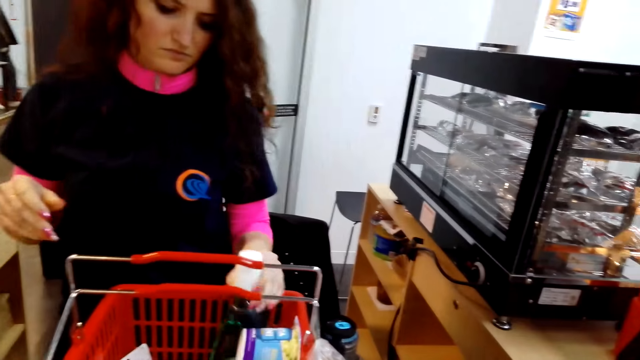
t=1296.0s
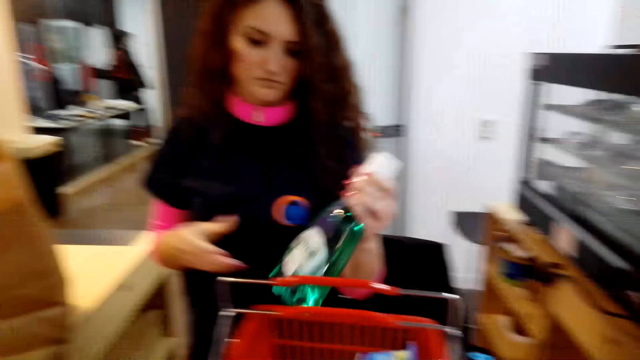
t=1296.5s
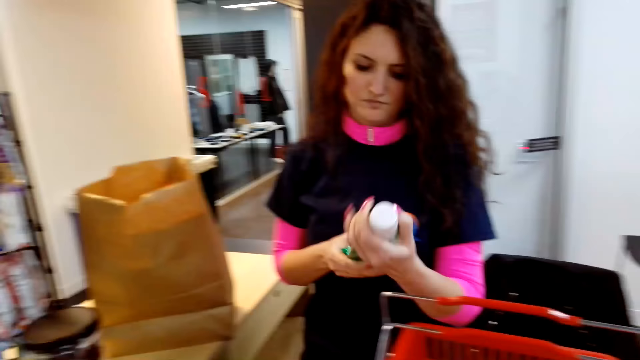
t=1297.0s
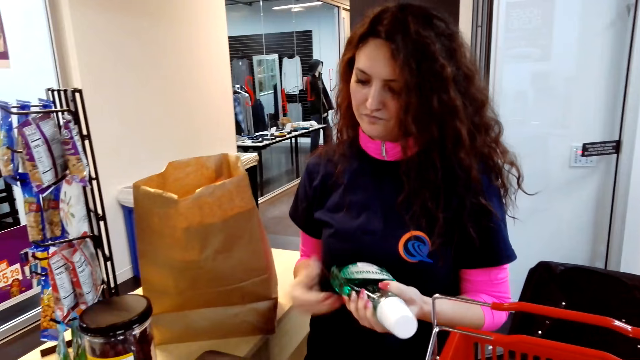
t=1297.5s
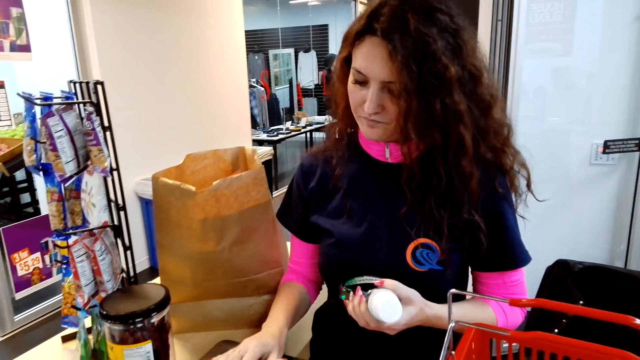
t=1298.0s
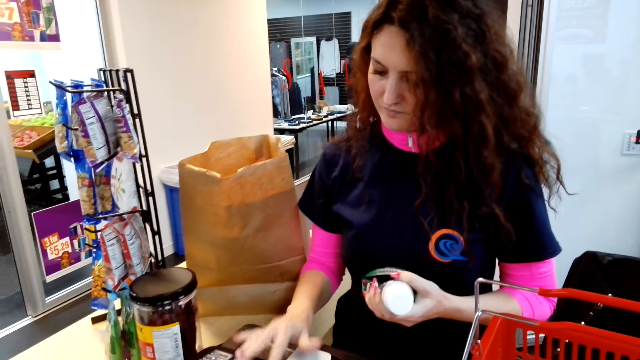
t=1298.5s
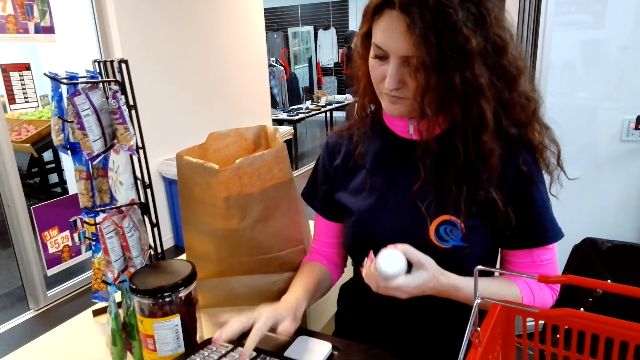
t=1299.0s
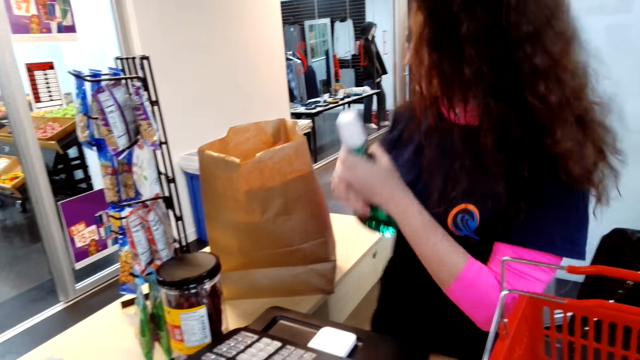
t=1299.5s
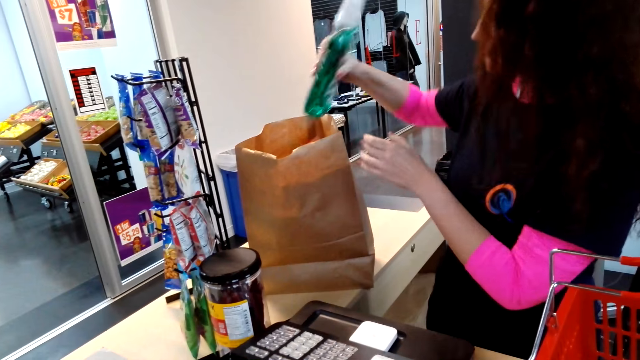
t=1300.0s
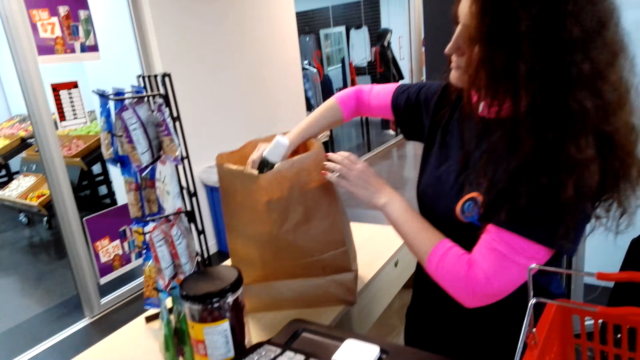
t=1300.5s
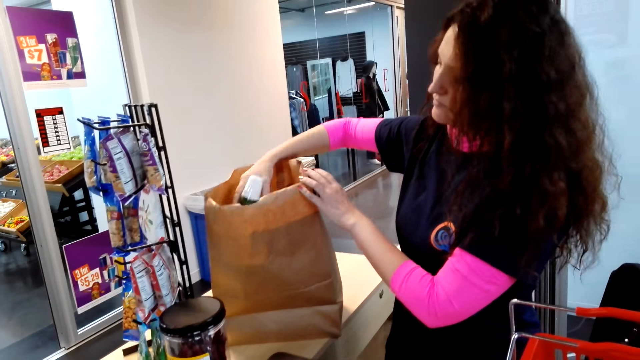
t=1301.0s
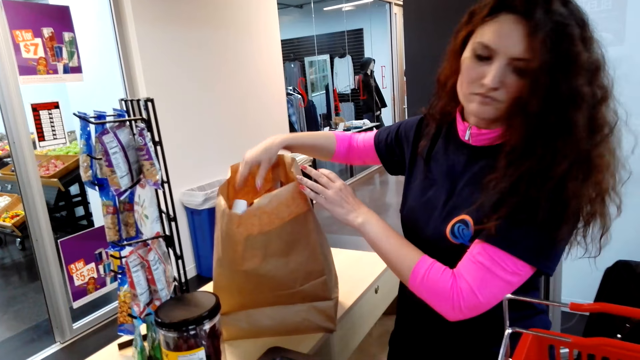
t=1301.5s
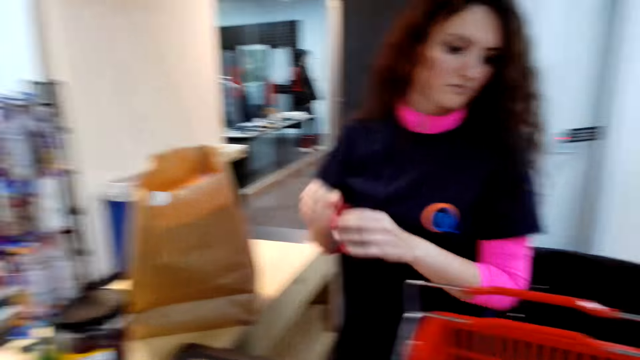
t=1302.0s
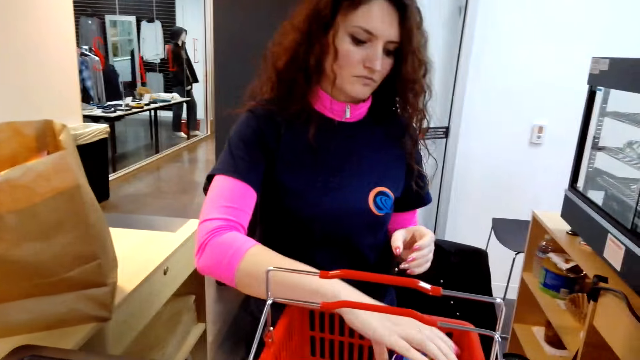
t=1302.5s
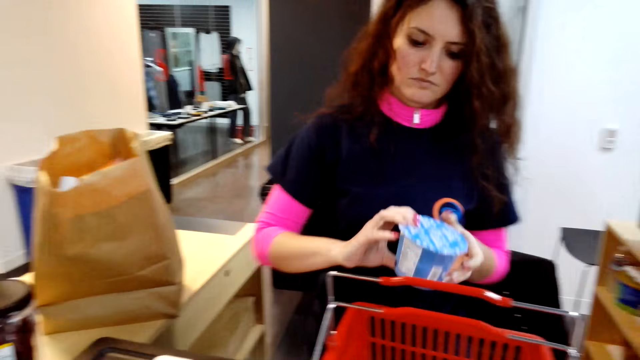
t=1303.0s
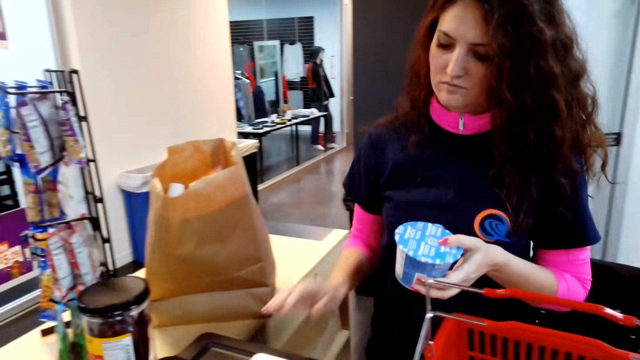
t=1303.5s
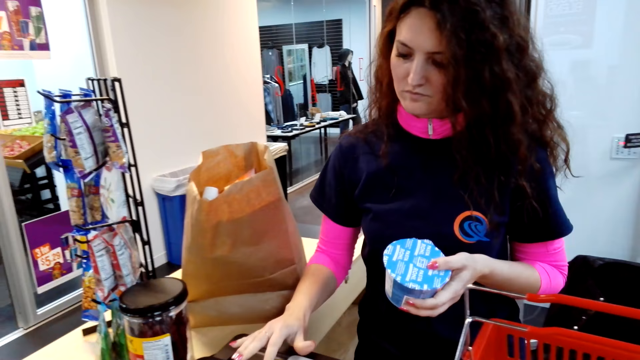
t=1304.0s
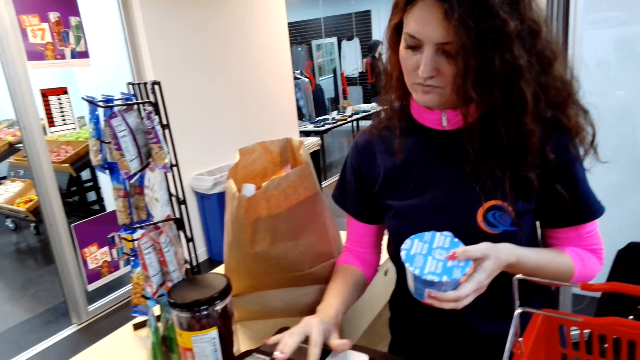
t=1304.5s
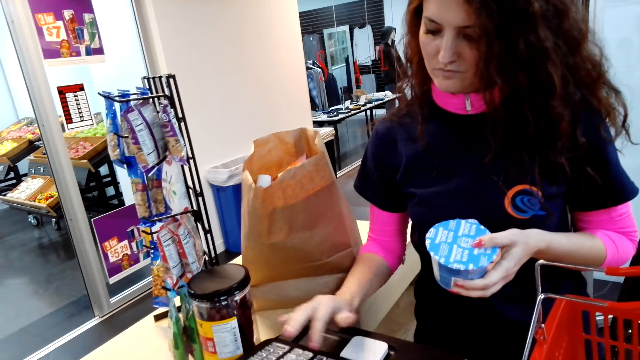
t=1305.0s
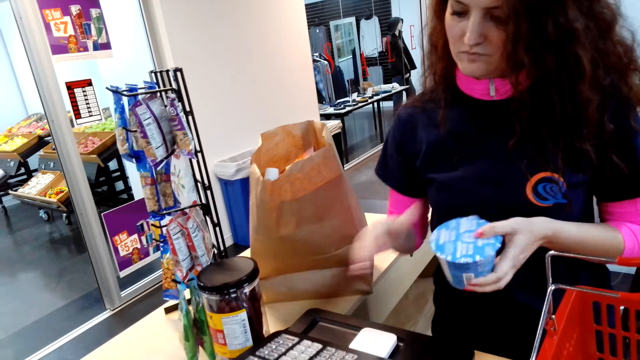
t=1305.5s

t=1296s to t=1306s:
A woman takes items from the basket and presses a calculator. The woman puts an item in the paper bag. The woman takes items from the basket and presses the calculator.

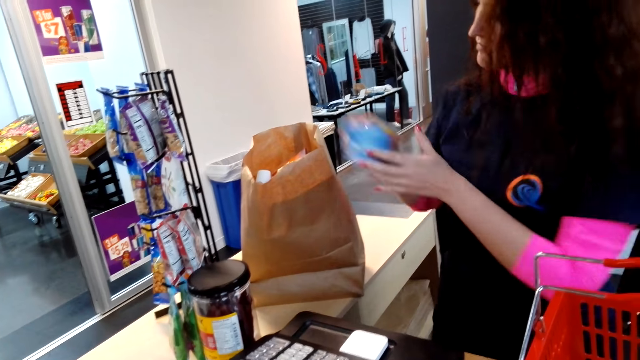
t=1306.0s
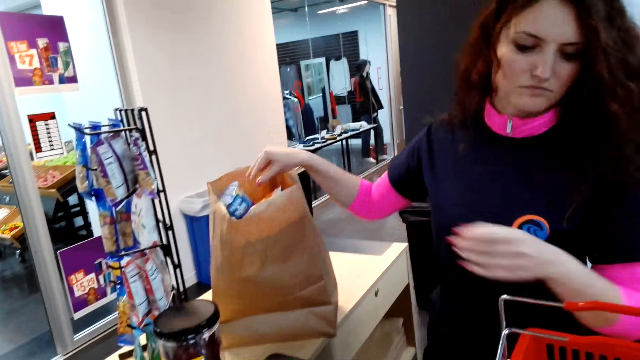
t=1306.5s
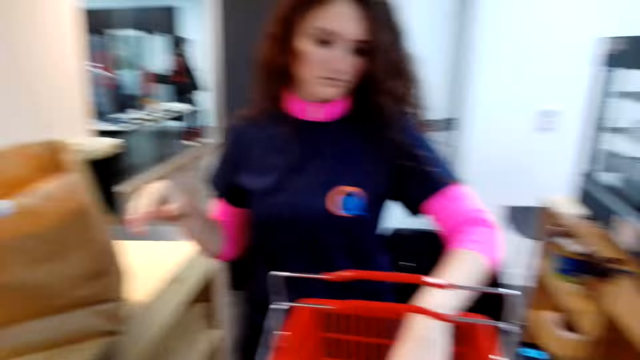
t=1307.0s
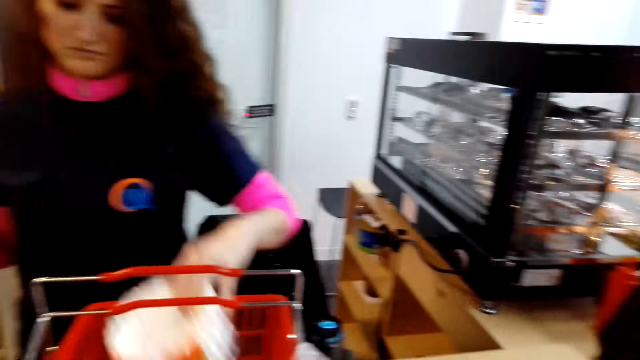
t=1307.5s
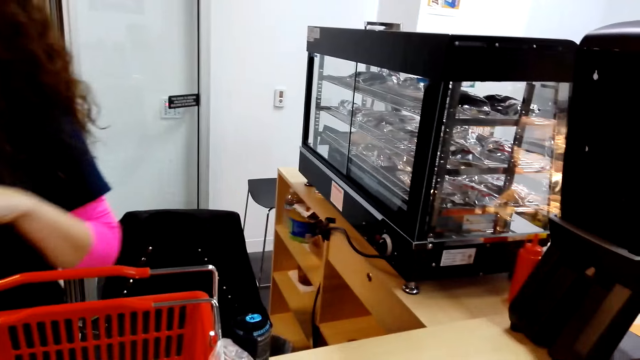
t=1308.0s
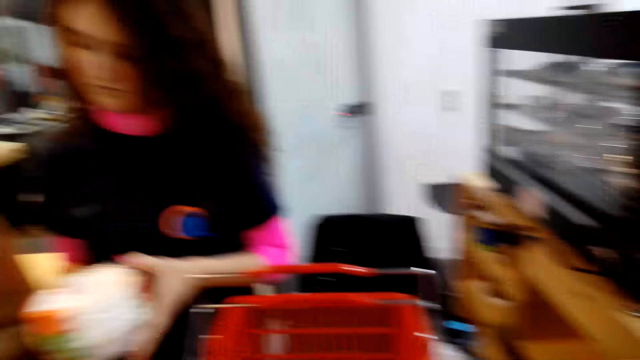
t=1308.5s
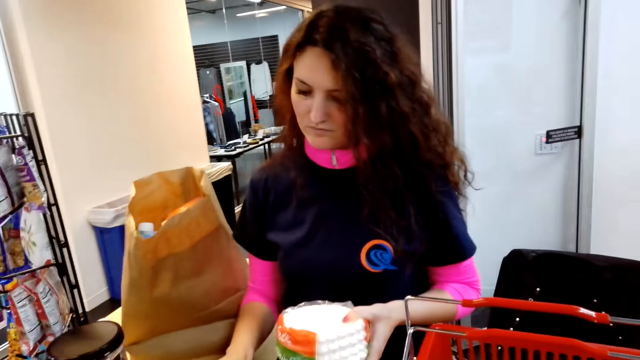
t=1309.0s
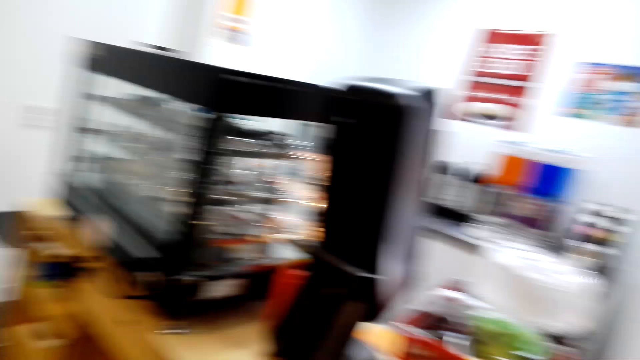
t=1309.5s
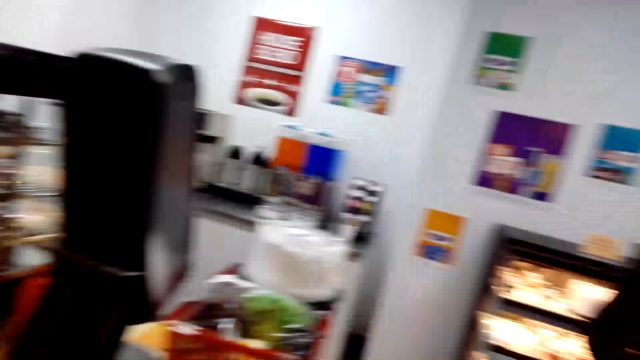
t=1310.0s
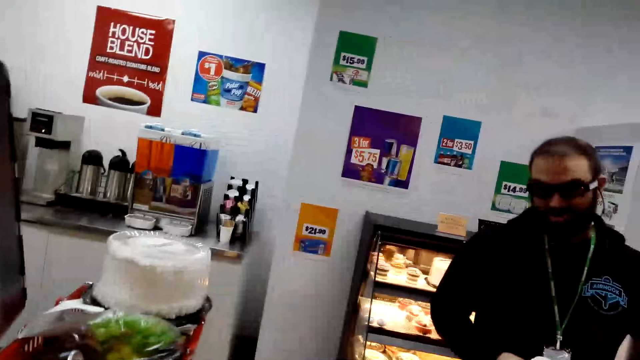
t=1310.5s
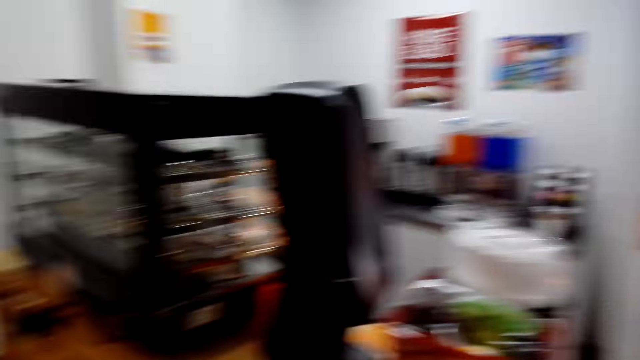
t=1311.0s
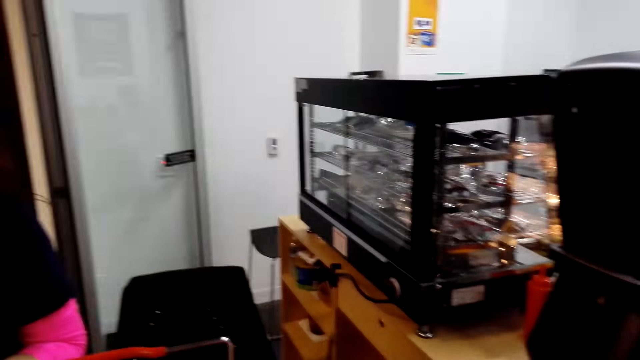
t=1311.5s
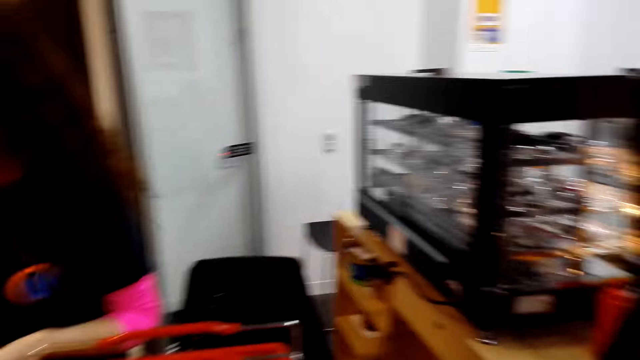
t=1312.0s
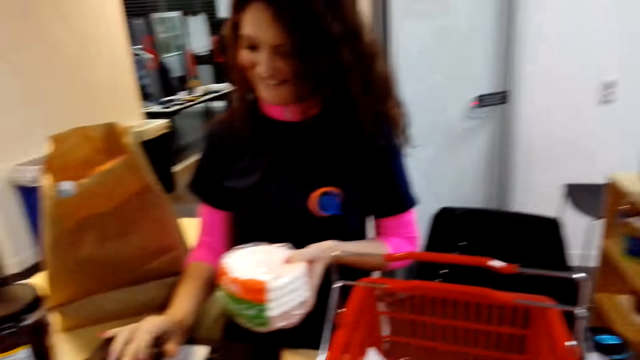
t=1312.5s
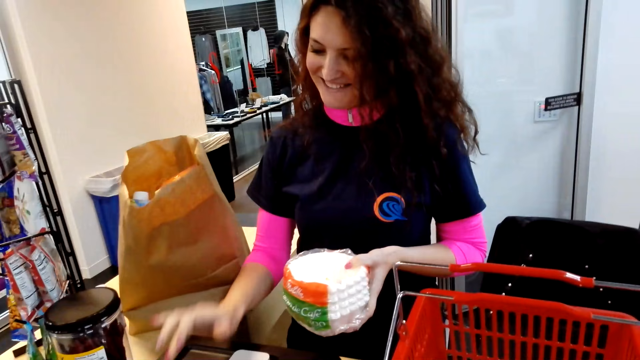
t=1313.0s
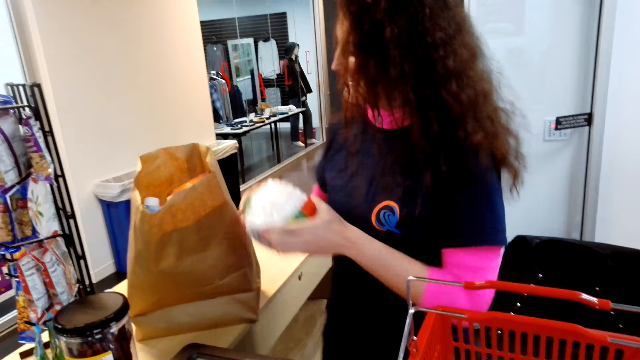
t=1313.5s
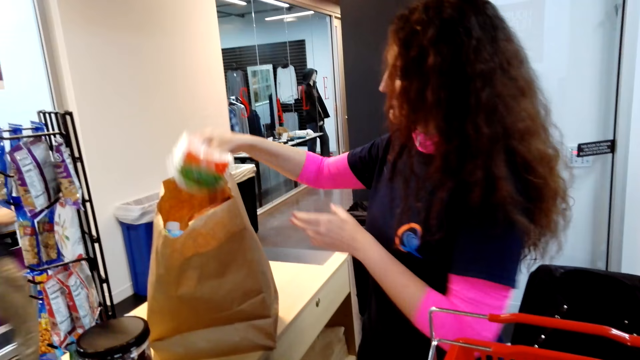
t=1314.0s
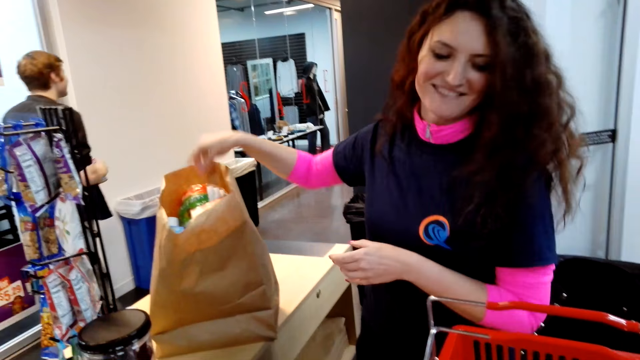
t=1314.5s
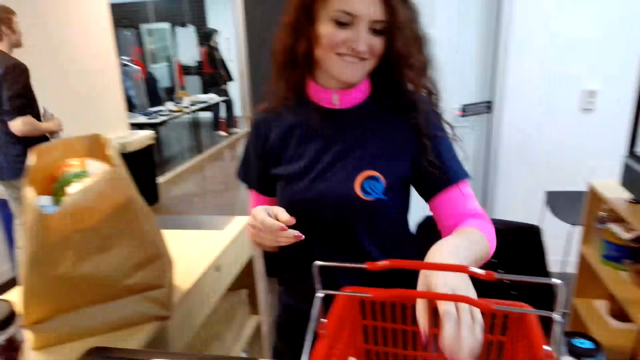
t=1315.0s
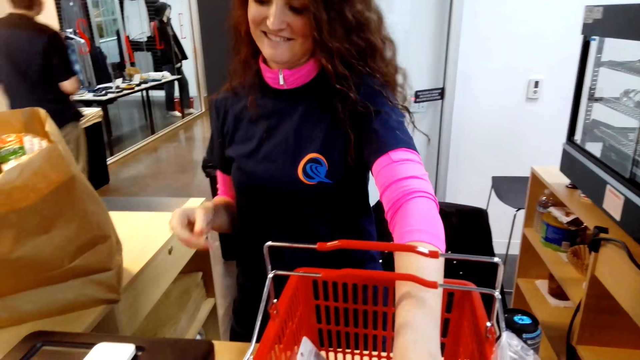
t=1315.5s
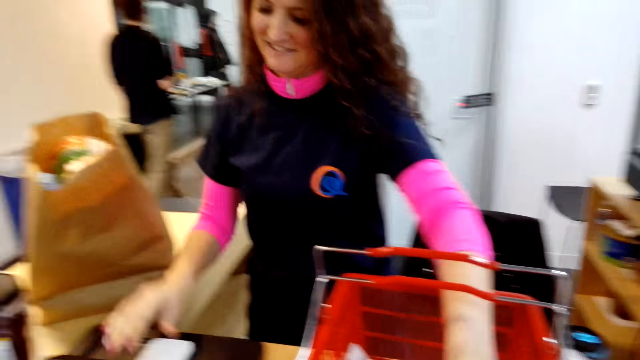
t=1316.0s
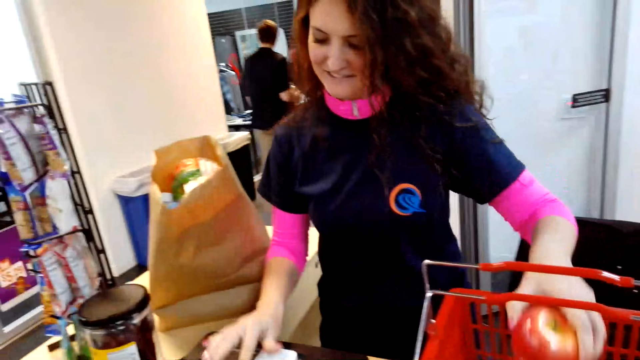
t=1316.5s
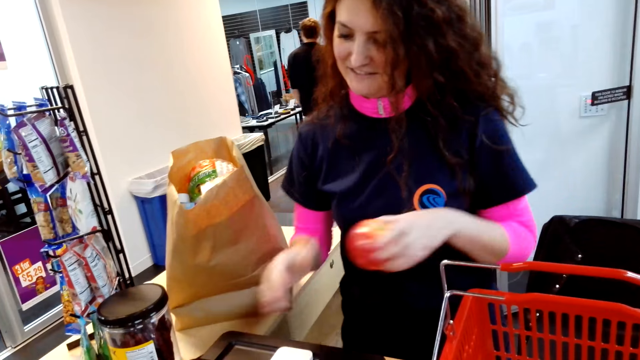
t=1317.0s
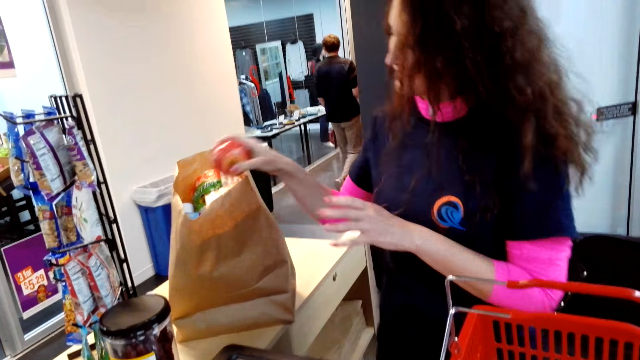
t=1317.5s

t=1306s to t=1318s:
A woman puts an item in the paper bag and takes items from the basket. The camera wearer looks around the supermarket. A man converses with the woman and the camera wearer. The woman puts an item in the paper bag, takes items from the basket and presses a calculator.
